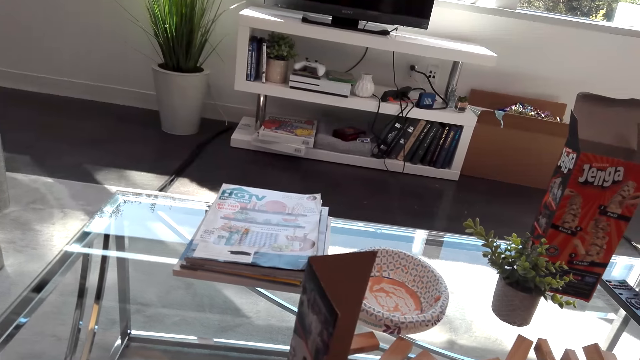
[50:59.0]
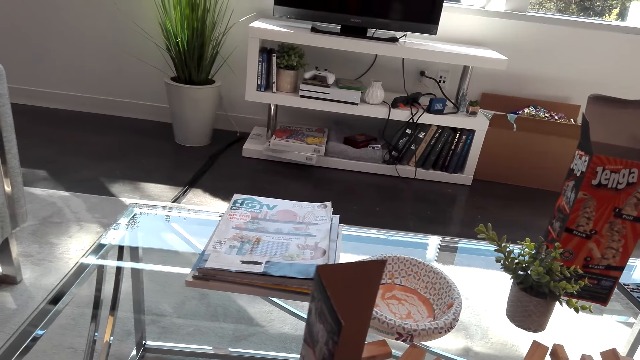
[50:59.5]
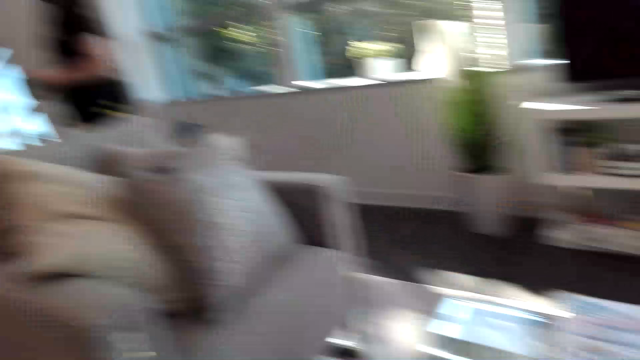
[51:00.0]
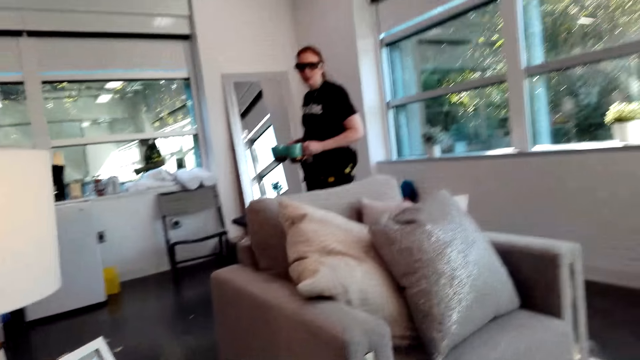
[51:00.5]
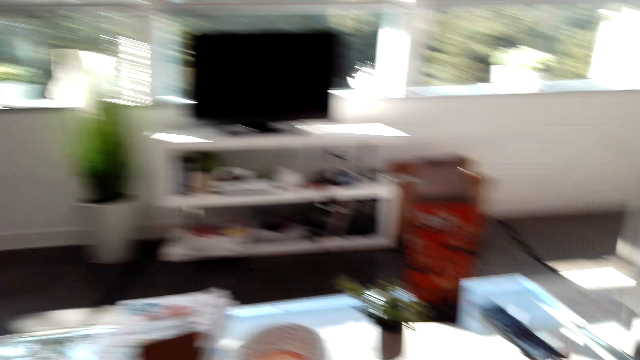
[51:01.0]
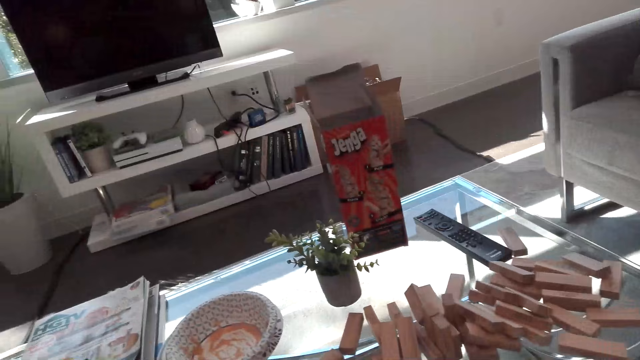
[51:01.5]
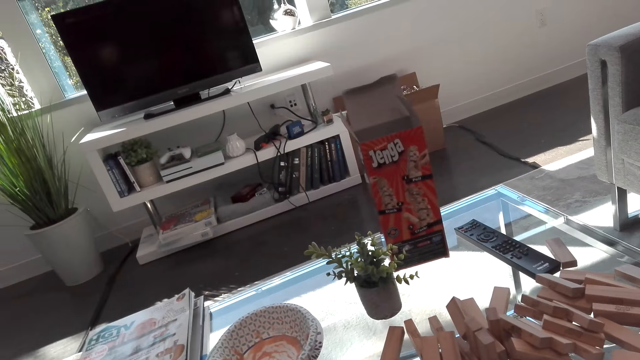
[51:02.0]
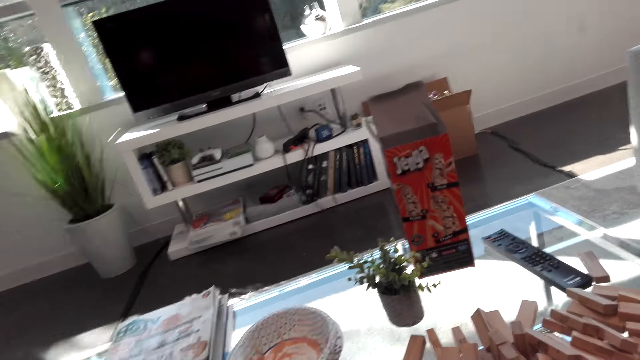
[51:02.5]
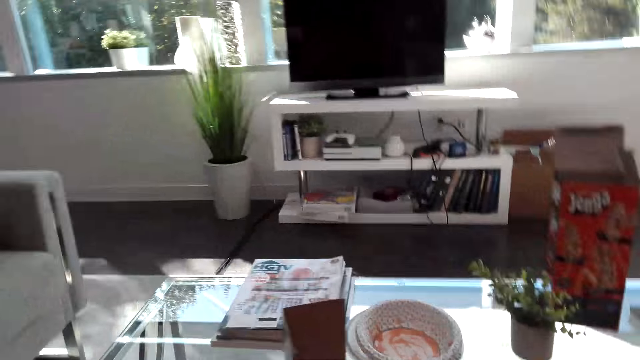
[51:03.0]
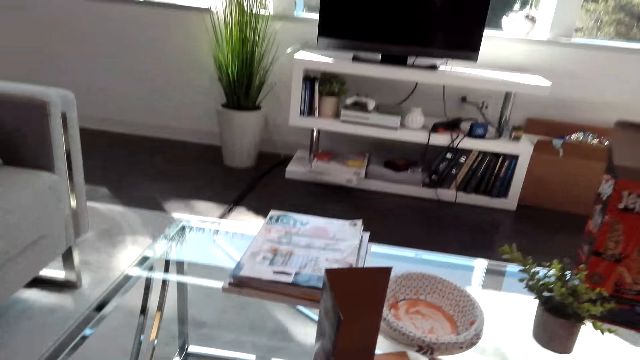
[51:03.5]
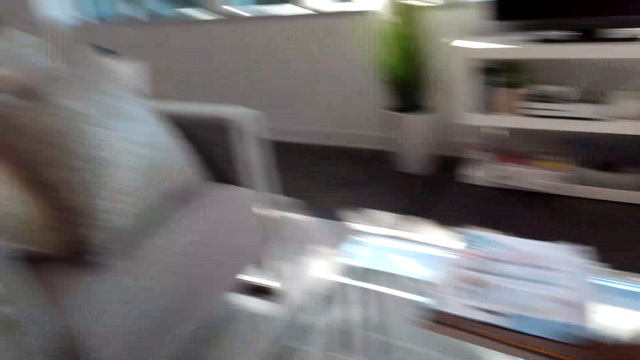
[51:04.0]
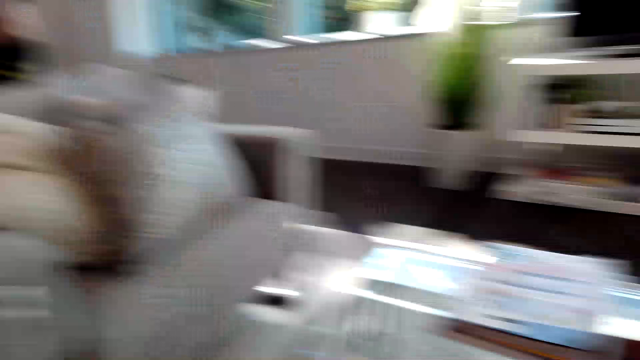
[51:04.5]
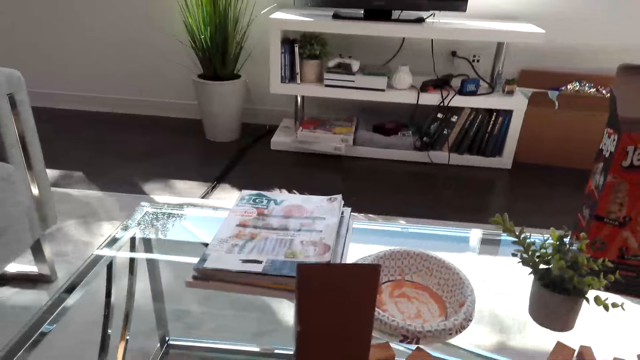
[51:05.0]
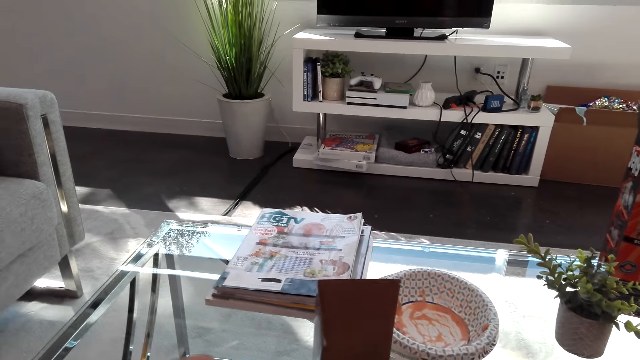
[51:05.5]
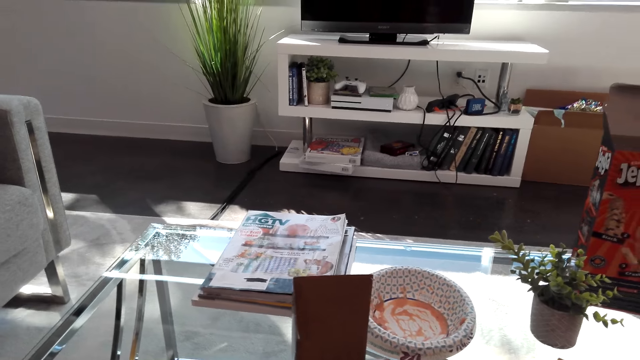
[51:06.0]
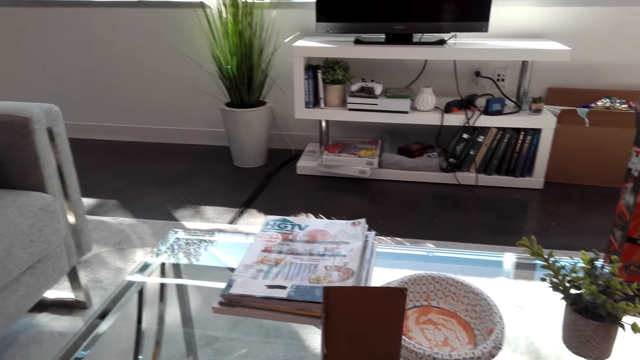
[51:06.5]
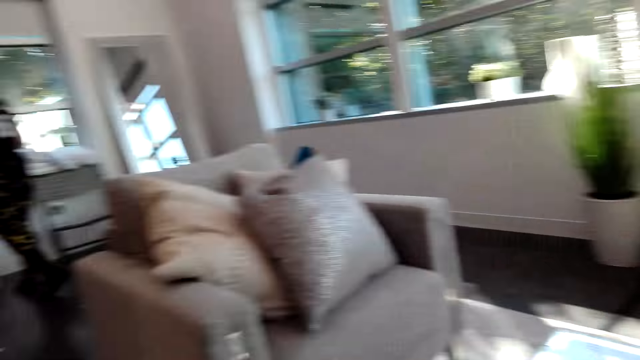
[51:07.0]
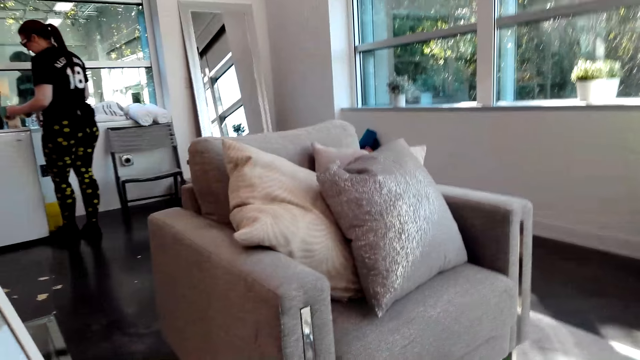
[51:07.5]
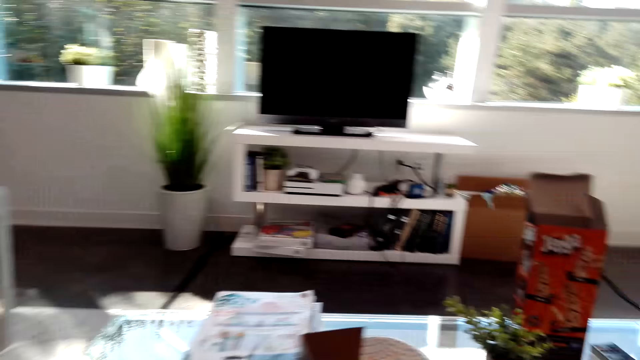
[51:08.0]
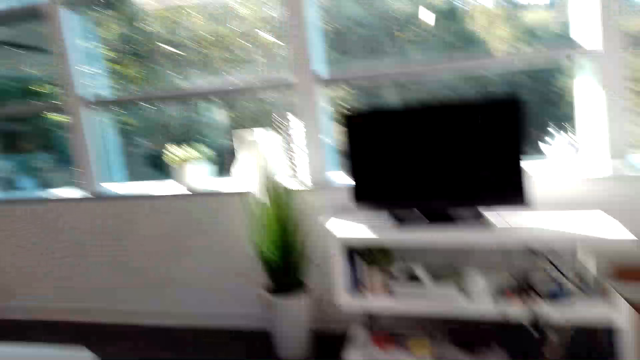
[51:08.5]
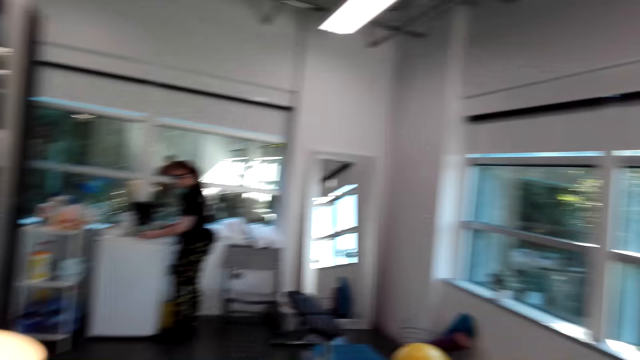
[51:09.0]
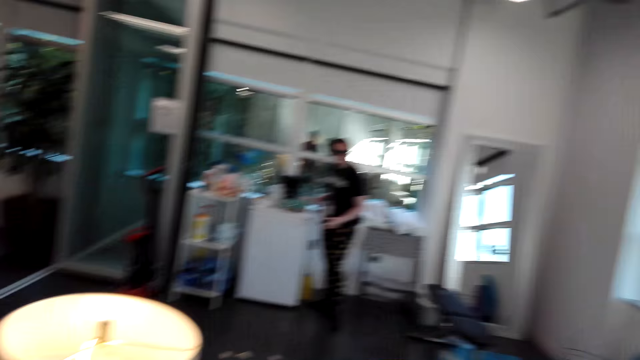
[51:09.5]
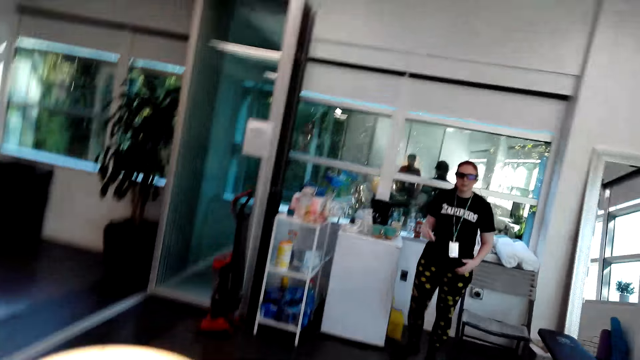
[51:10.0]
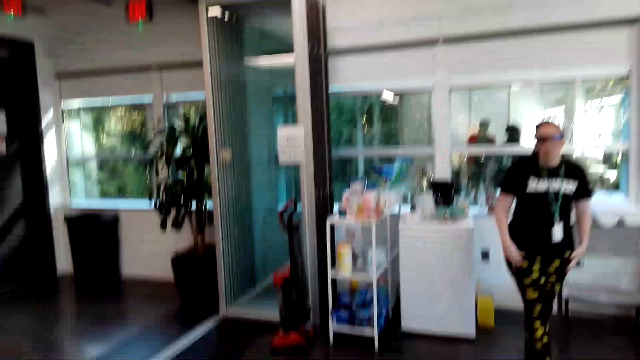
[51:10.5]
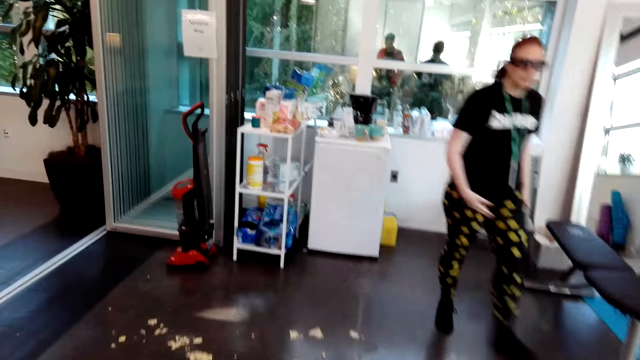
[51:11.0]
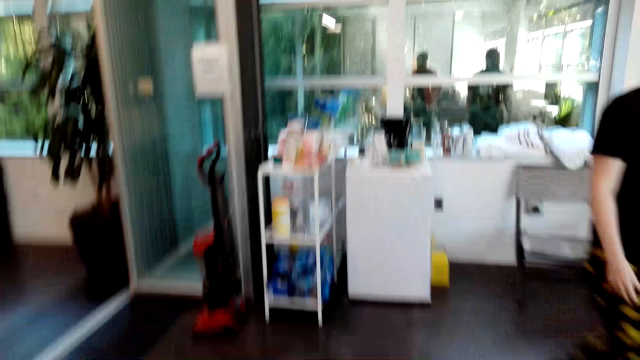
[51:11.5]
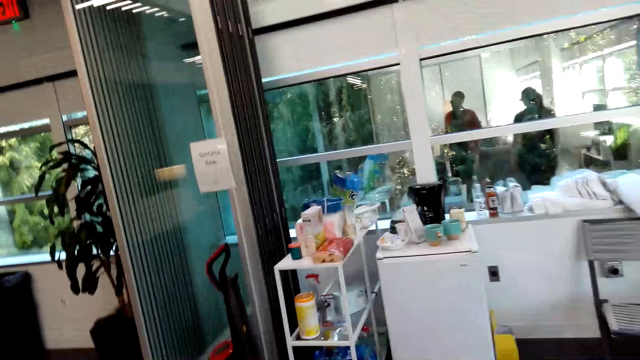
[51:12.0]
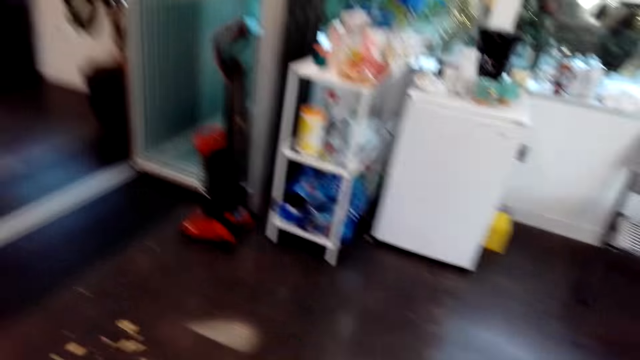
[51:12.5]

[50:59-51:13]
The camera wearer looks at the table. They look around. They look at the woman. They look at the puzzles on the table. They look around the room. They look at the plates. They look at the woman. They walk around the room.

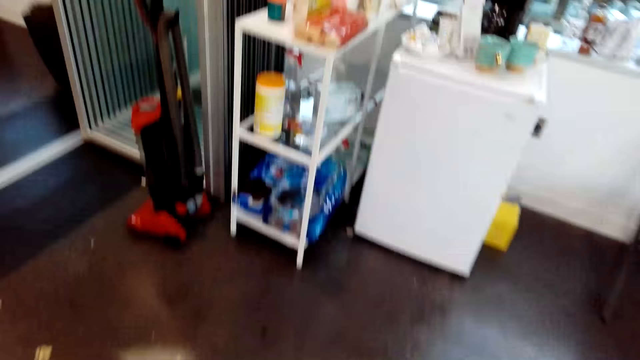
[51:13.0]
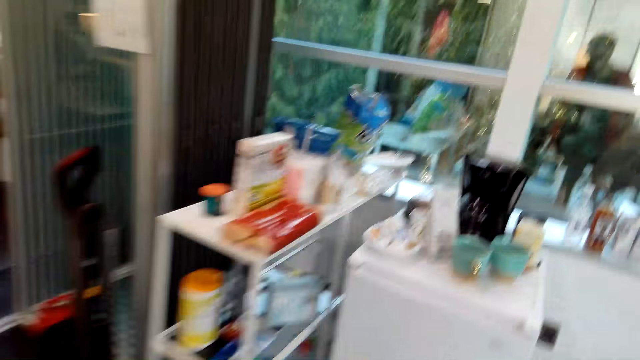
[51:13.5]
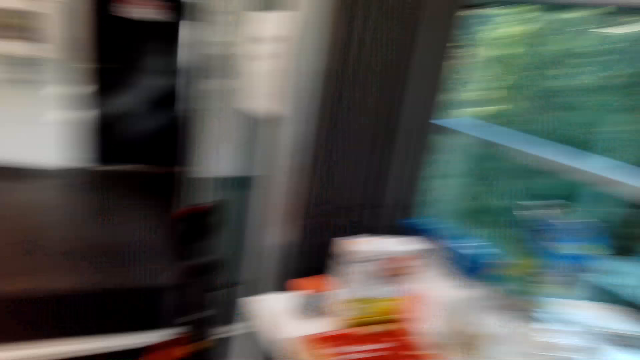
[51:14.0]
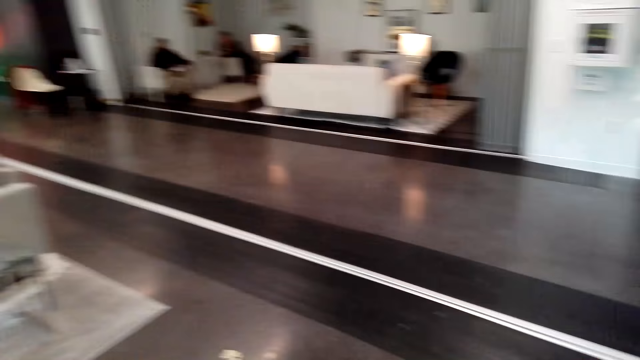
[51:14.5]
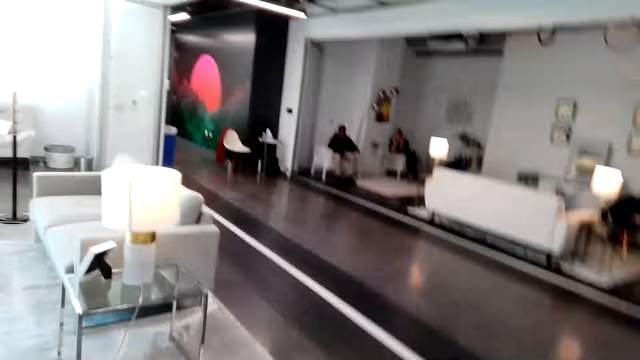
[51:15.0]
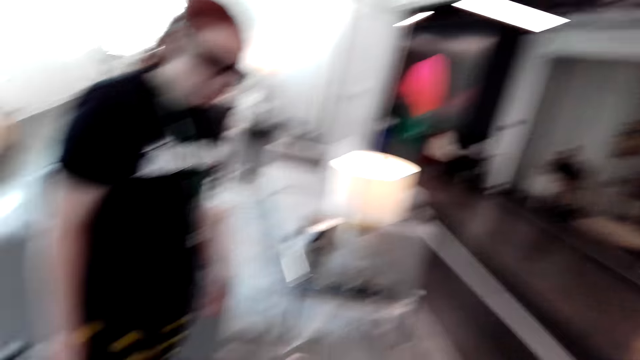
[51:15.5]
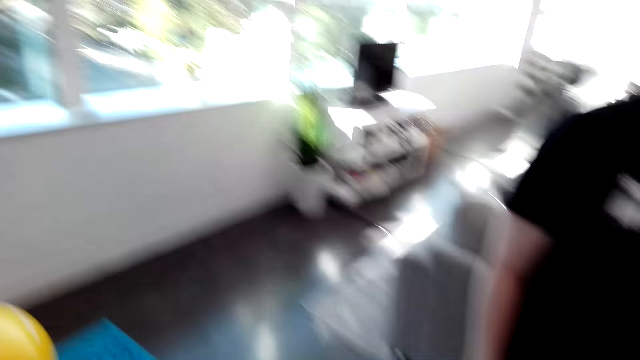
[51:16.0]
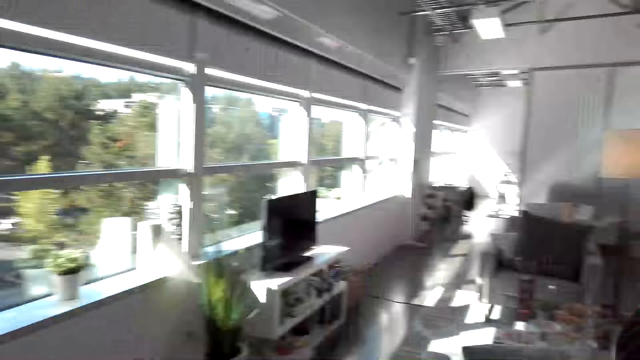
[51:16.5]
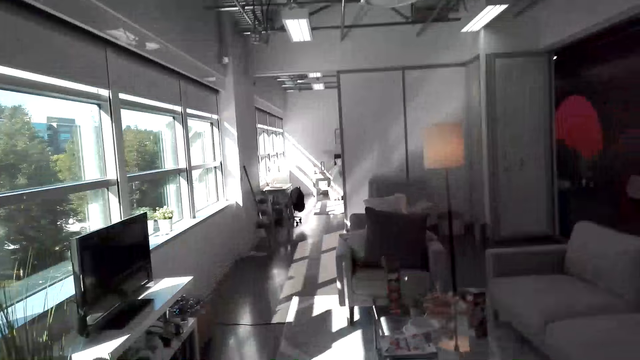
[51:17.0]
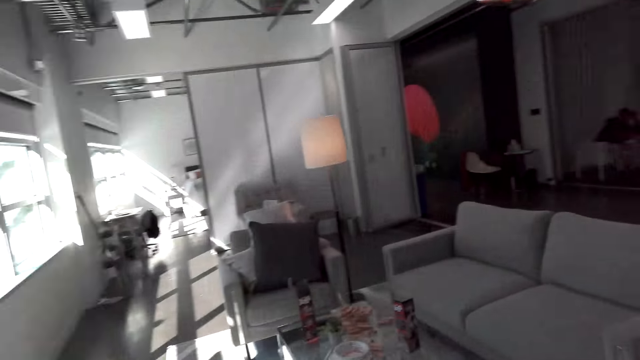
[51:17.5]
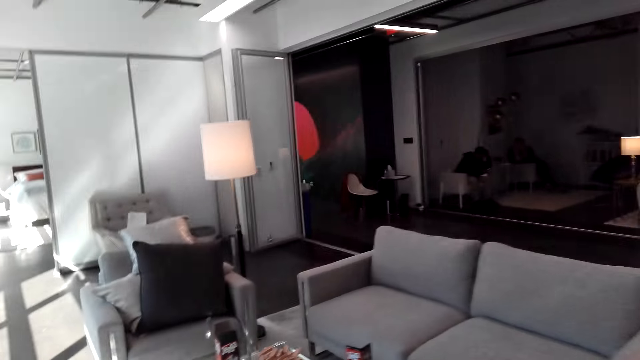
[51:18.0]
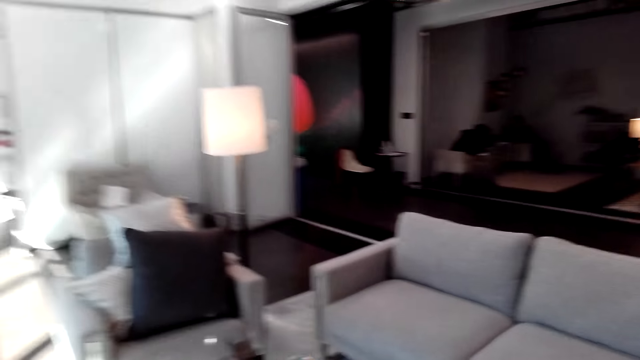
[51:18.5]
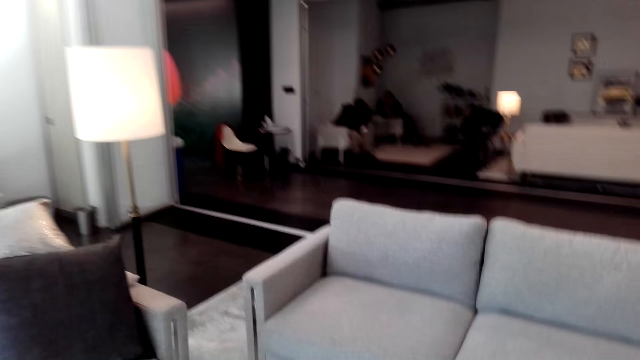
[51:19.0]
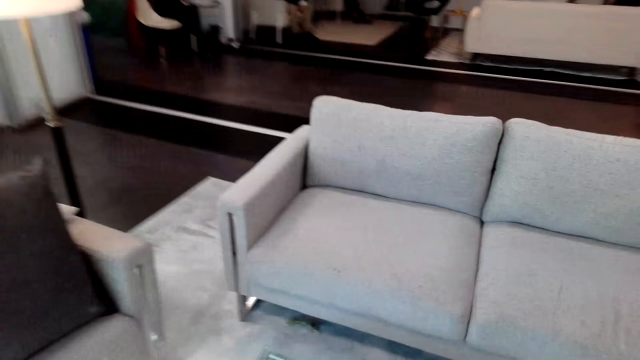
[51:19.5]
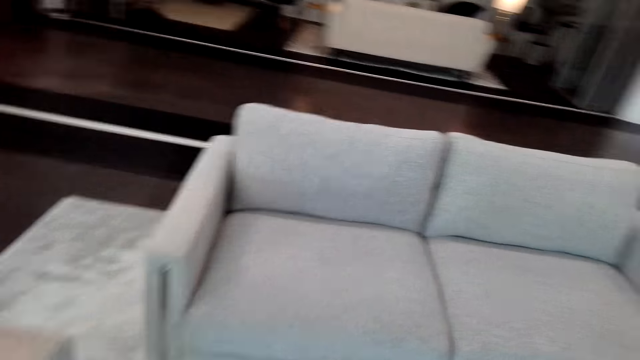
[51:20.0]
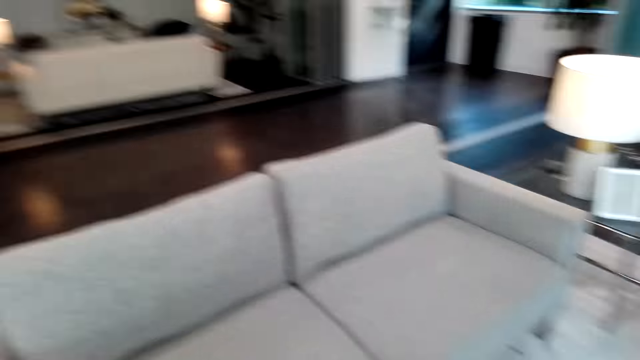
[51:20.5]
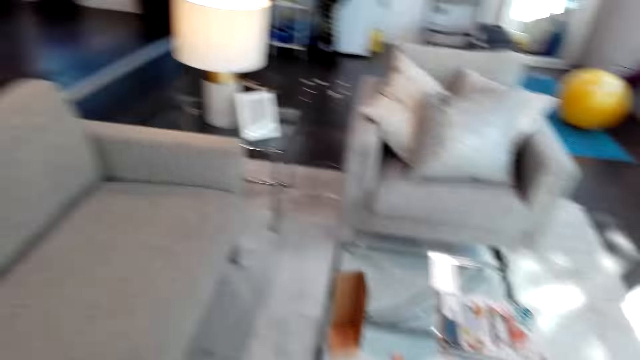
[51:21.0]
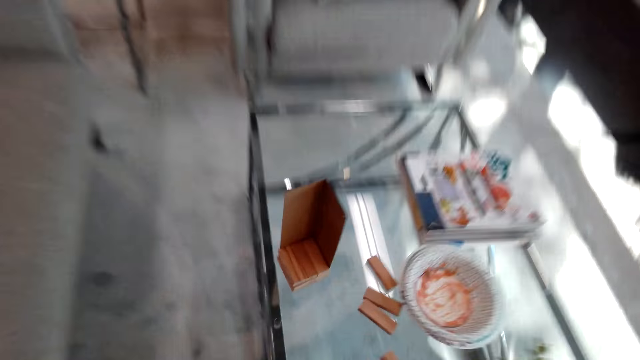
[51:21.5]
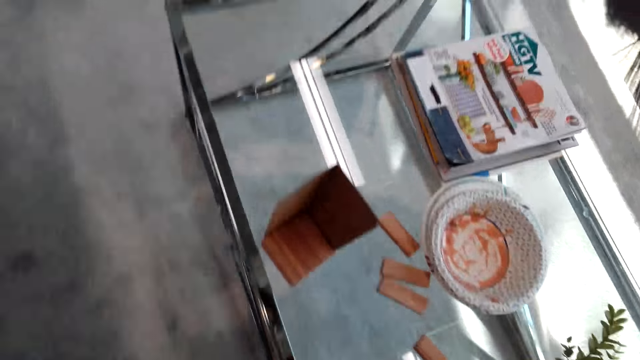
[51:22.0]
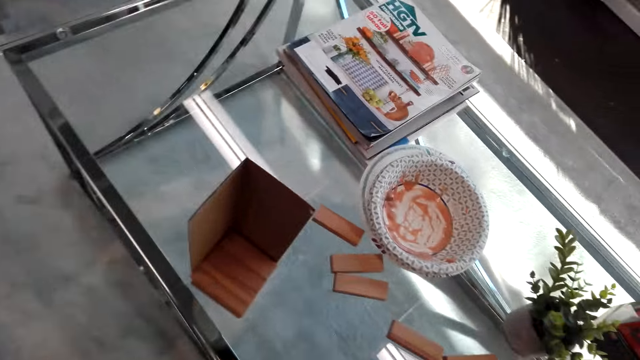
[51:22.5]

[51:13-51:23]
The camera wearer turns around. They walk in the house. They turn around. They look at the table.
